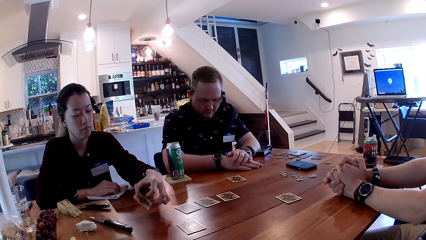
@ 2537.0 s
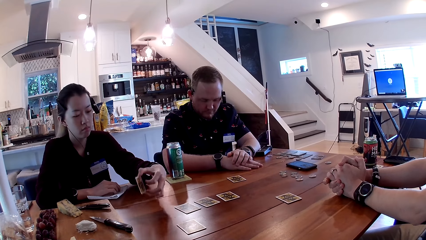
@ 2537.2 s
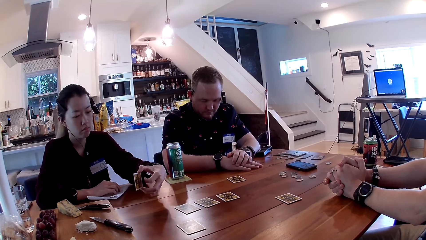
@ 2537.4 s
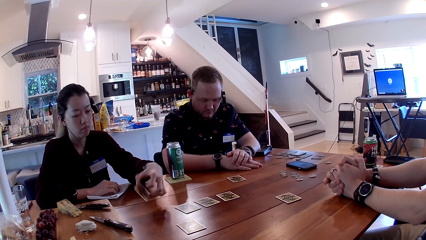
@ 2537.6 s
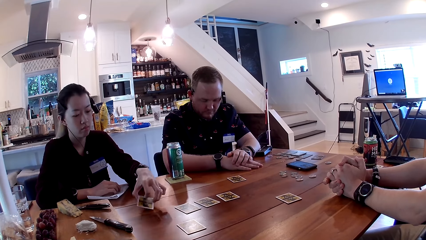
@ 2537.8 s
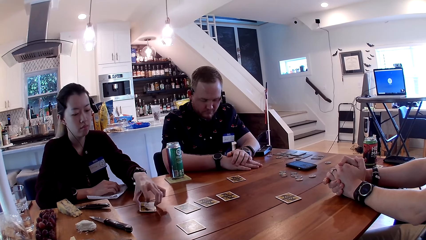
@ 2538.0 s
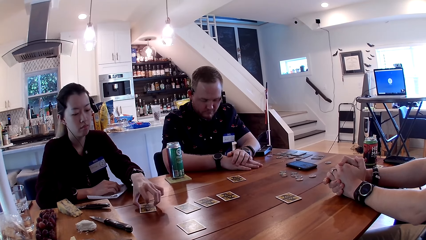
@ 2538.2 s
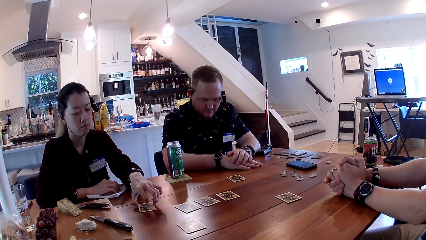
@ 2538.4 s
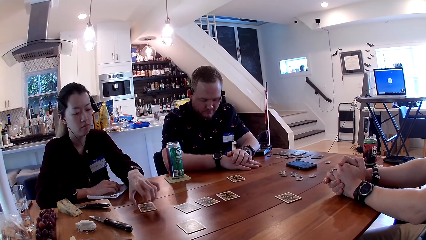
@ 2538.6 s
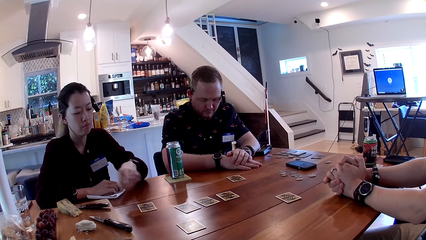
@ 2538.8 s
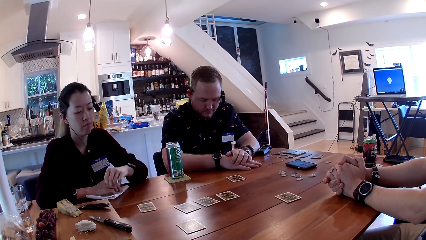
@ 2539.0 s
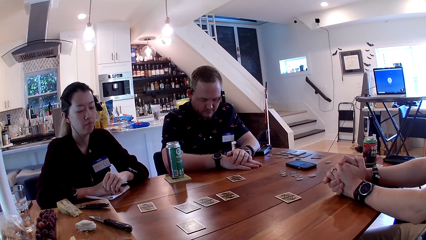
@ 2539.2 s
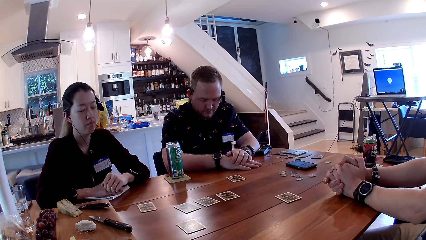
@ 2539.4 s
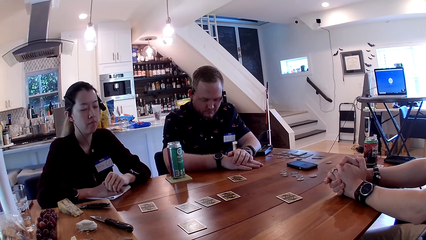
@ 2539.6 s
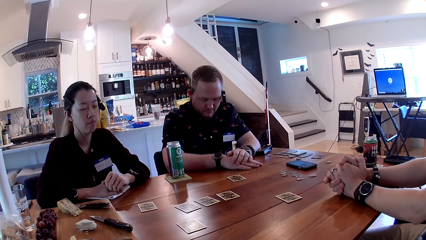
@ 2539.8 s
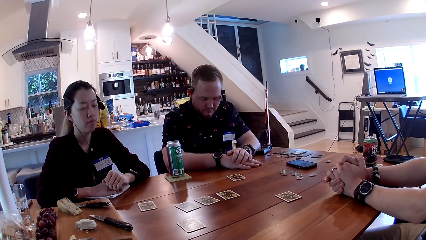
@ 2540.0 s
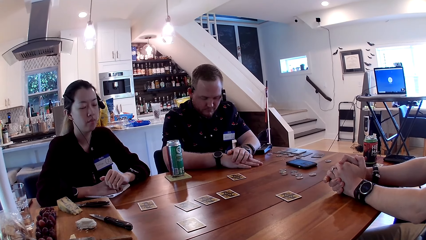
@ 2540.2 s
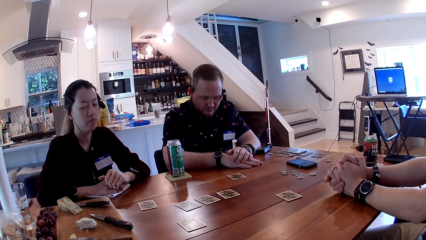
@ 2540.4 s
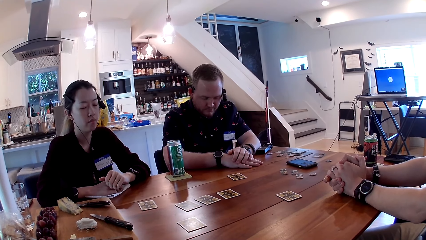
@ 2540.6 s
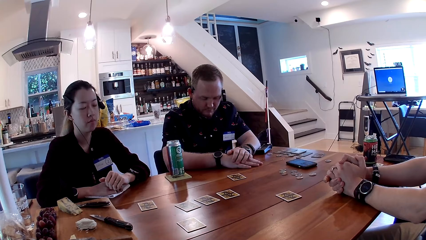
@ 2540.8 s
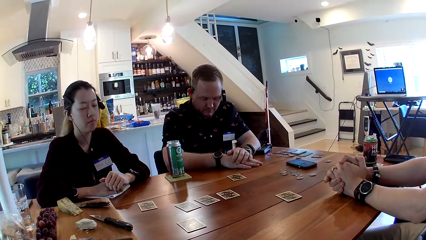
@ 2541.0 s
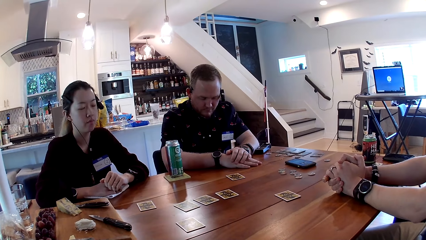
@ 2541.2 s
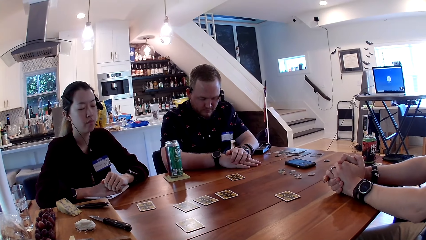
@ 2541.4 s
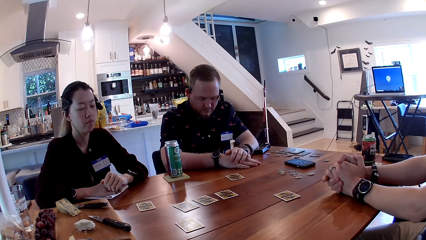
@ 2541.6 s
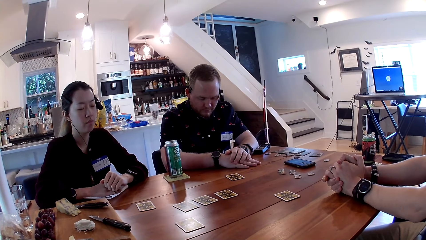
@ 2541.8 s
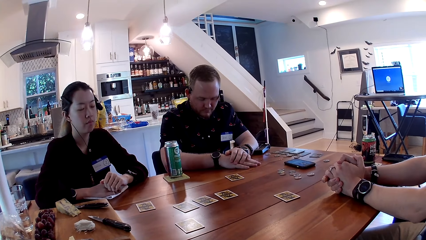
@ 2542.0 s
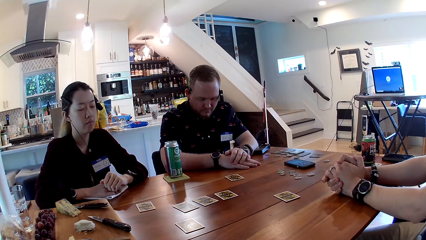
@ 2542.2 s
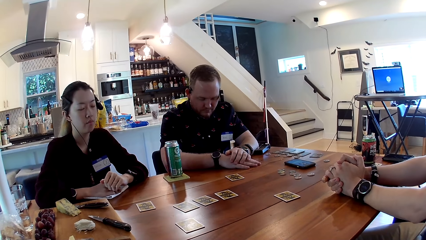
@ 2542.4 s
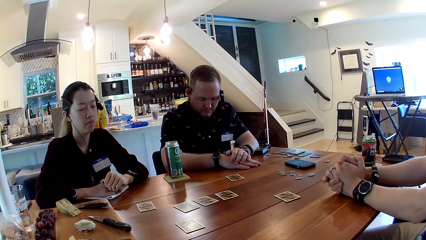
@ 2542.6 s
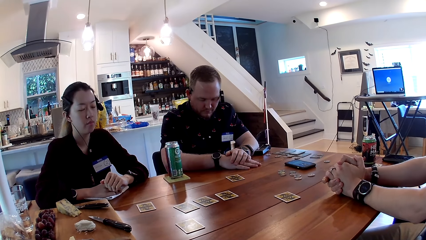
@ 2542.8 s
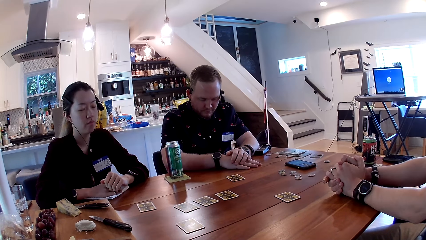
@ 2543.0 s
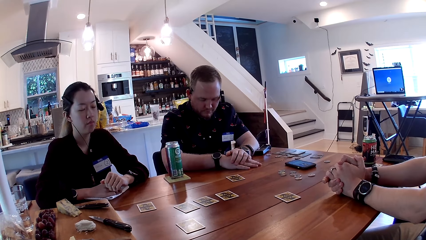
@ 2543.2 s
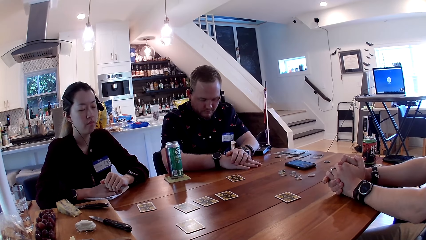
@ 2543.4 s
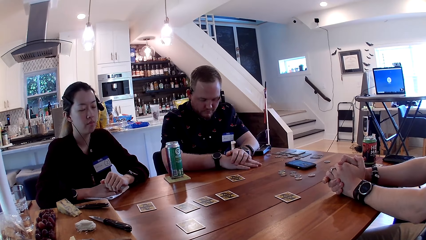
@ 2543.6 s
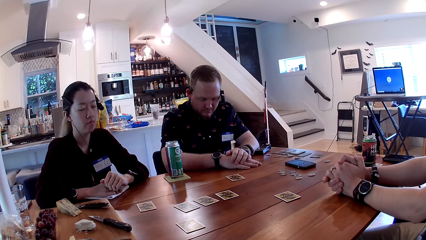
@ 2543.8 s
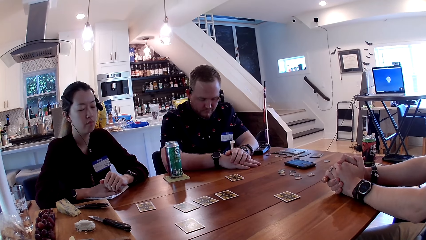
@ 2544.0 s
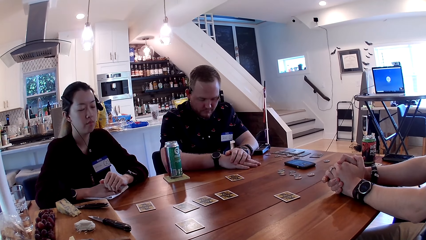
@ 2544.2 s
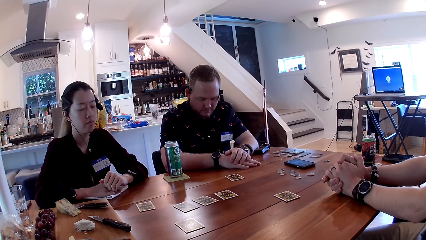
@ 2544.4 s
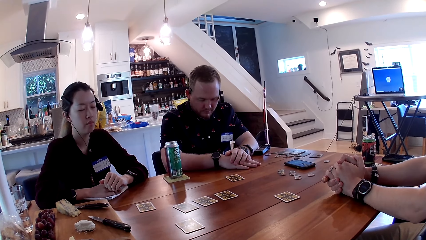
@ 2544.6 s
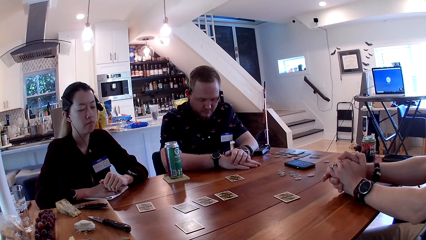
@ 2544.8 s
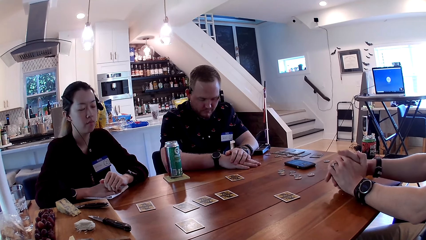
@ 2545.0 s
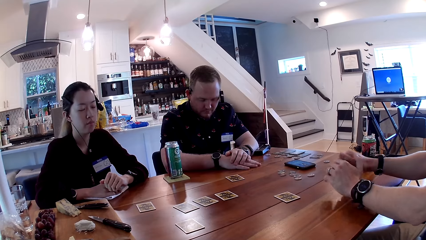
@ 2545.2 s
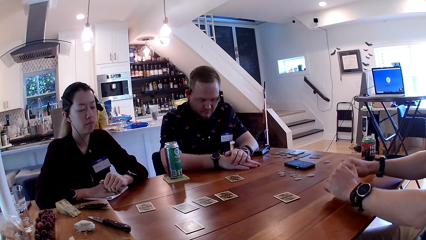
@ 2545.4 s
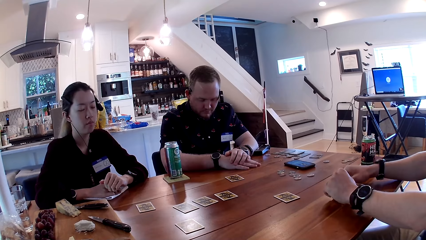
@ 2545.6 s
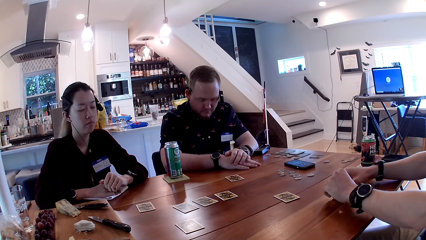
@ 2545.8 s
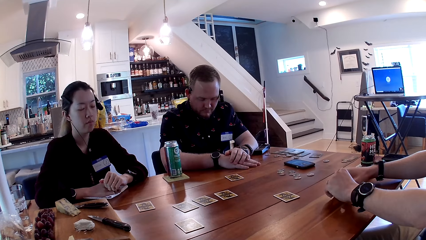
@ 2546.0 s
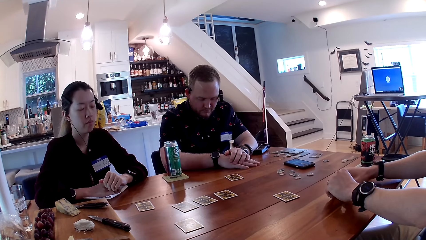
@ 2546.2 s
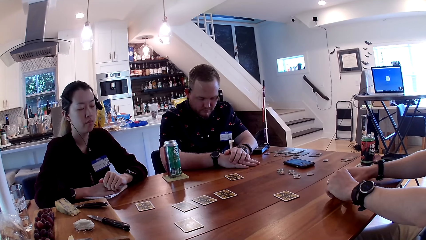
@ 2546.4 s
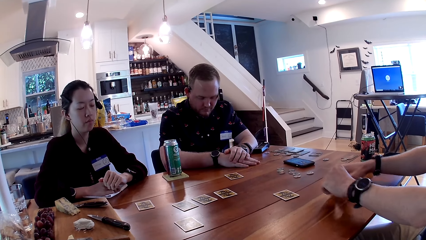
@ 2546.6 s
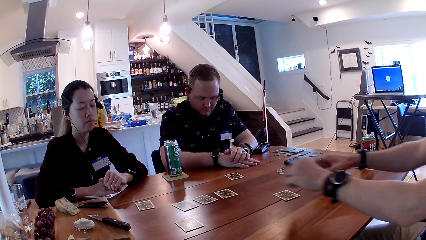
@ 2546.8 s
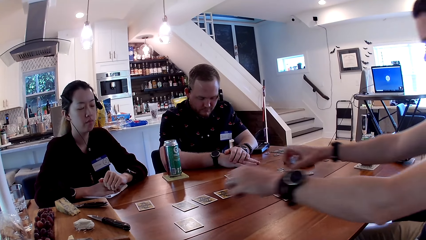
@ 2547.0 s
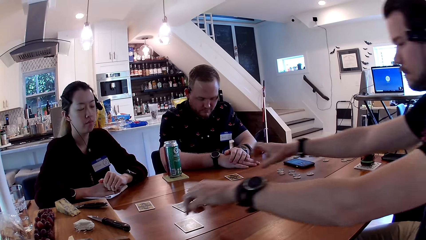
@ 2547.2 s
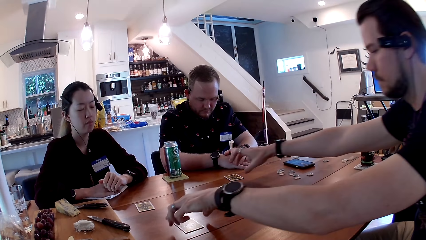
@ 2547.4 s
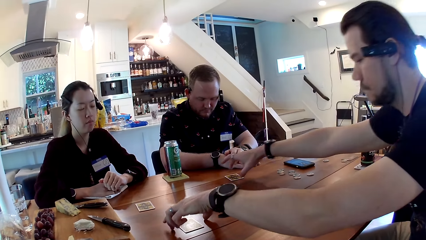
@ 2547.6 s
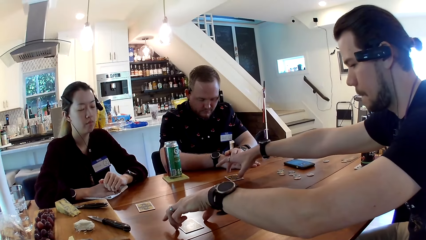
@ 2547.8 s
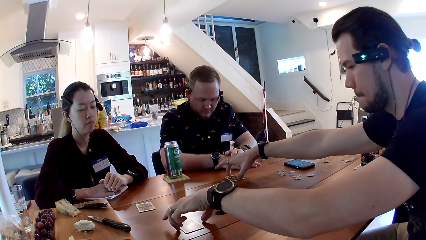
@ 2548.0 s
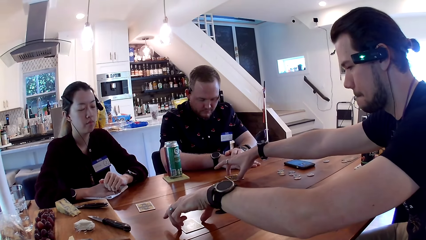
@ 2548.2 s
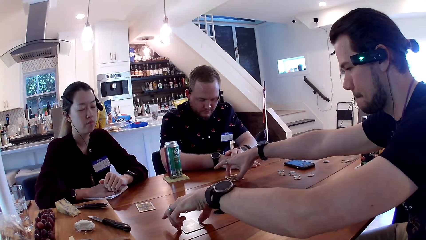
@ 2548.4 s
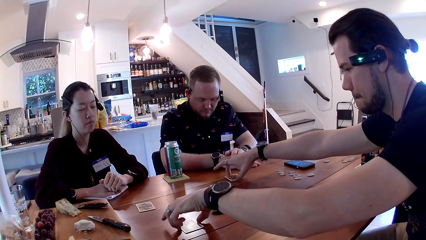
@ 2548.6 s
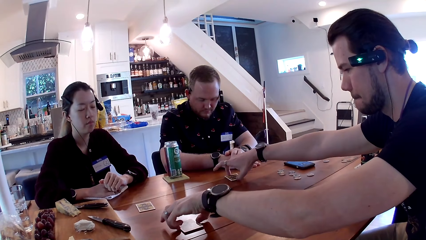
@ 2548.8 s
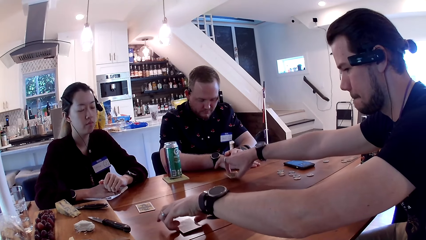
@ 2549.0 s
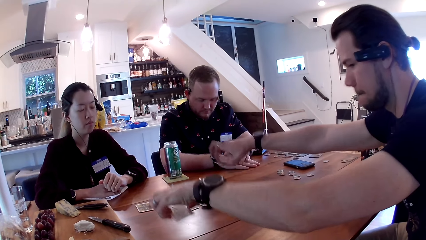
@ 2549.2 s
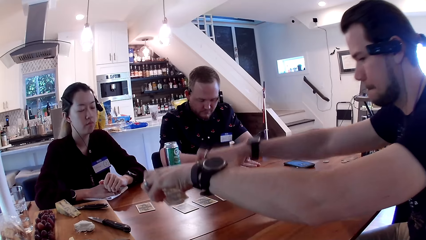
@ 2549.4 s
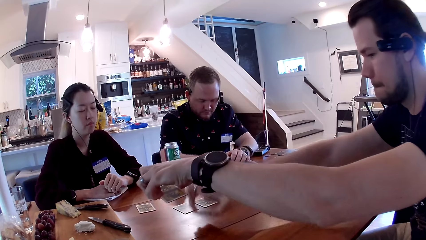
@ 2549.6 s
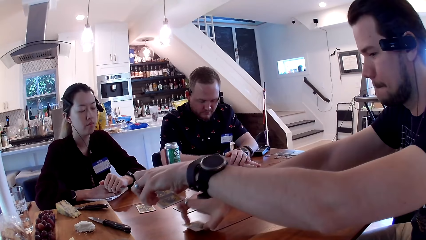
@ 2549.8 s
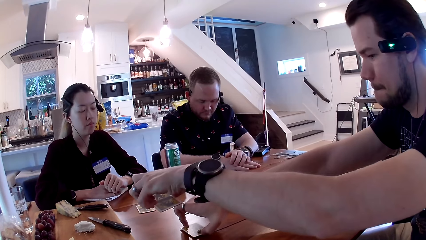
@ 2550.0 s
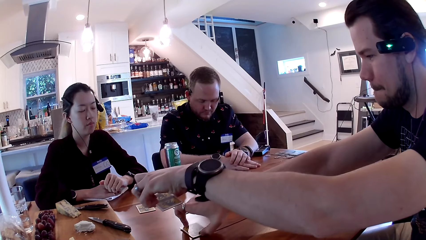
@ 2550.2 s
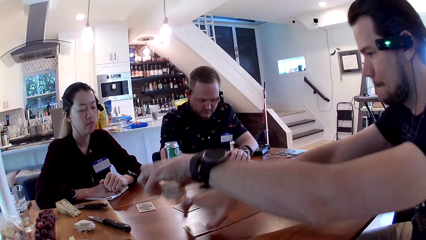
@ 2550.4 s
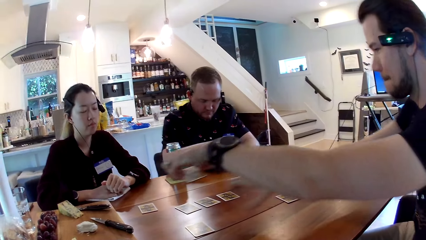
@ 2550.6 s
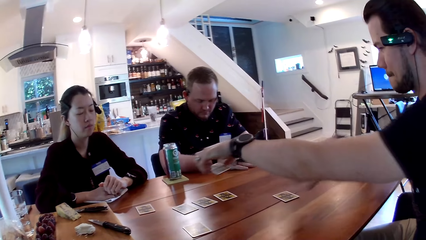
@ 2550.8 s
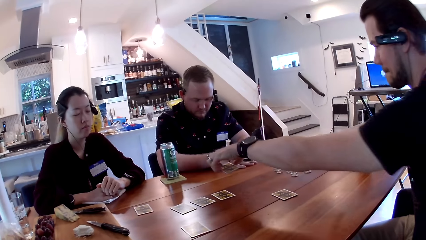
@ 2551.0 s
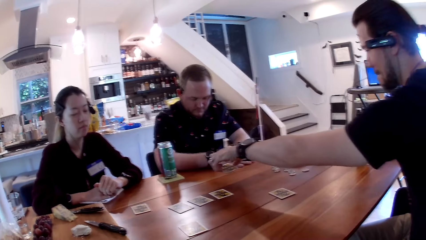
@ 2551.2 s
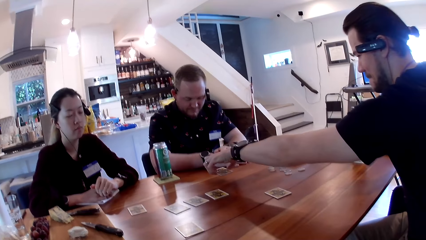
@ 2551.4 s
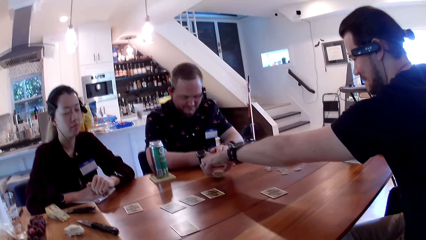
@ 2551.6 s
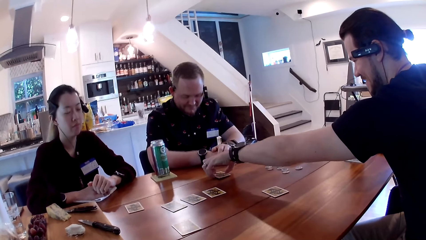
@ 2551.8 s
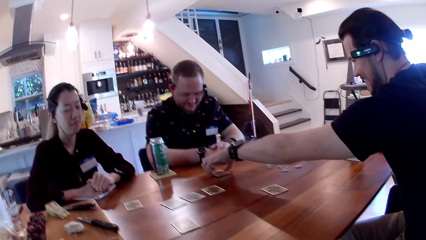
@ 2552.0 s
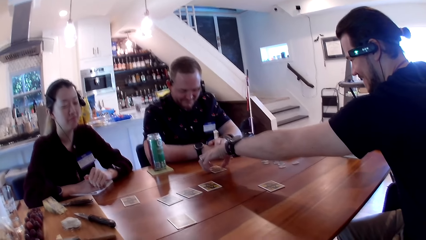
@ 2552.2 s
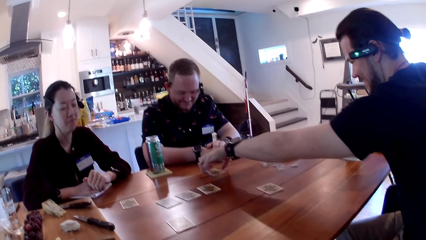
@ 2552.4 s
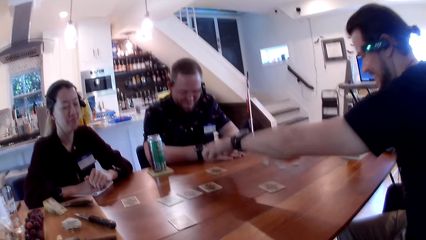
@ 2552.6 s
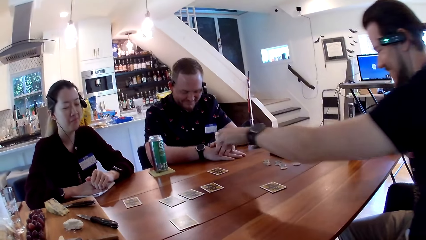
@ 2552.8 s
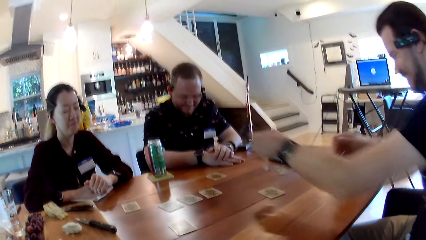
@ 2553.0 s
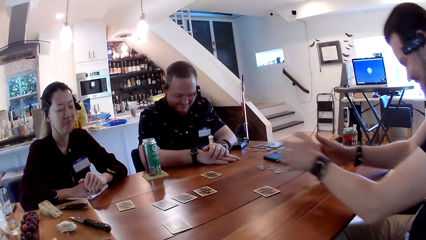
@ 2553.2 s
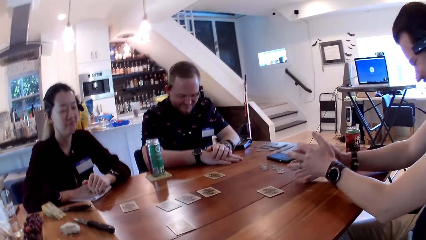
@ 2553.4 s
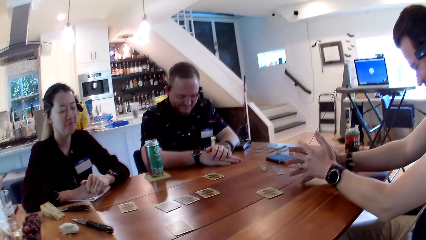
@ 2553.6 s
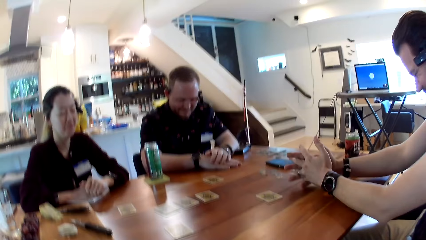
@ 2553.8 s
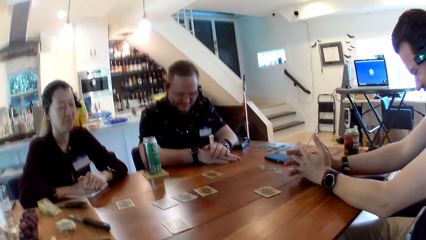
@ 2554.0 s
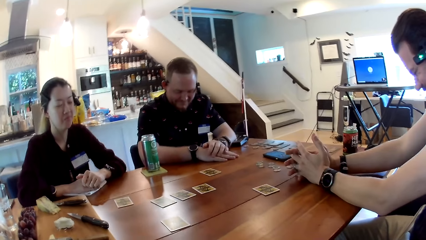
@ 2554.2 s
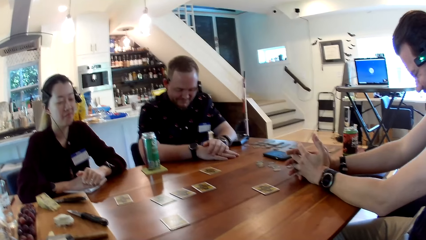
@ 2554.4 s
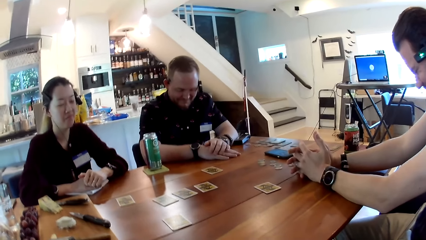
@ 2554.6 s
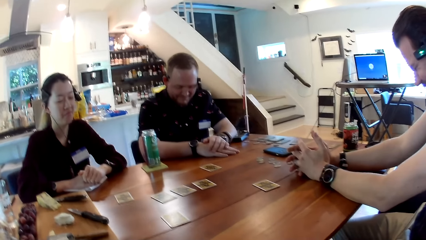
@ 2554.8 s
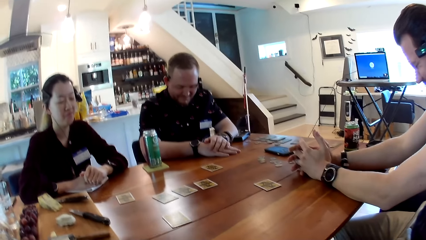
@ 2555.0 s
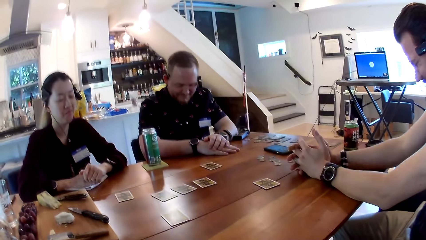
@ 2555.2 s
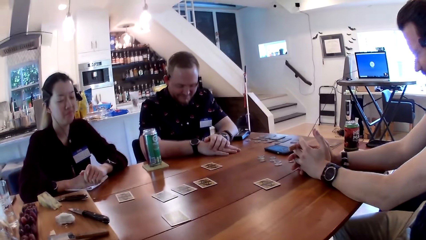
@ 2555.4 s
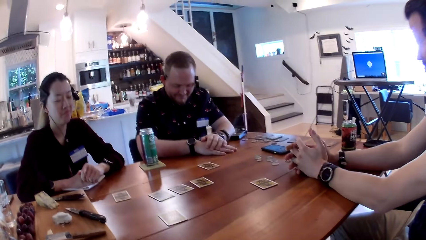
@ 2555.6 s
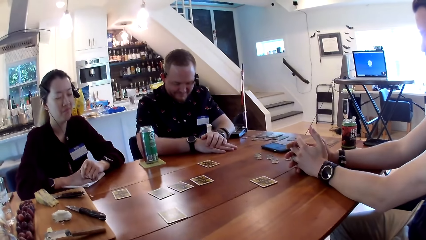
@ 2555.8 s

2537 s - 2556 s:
The woman picks a card from the table with her left hand. The woman places the card on the table. The camera wearer pauses. A man switches cards. The man picks a card from the table with his left hand. The man picks a card from the table with his right hand. The man places the card in his left hand on the table. The man places the card in his right hand on the table. The camera wearer pauses.
